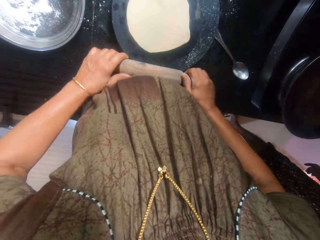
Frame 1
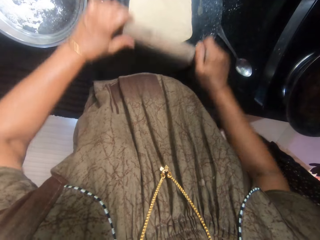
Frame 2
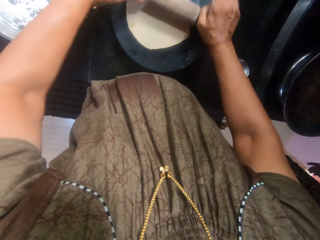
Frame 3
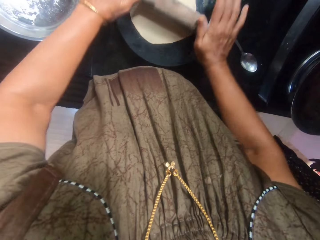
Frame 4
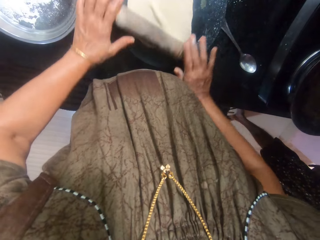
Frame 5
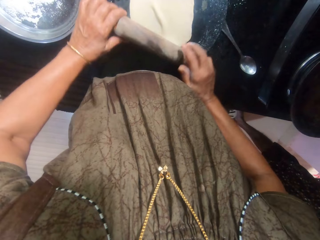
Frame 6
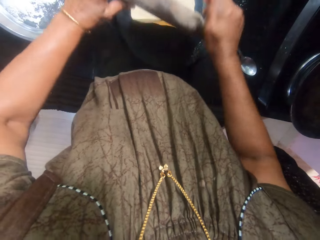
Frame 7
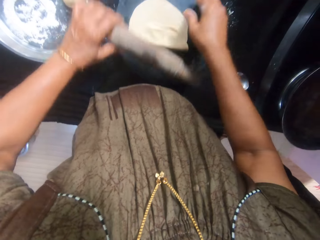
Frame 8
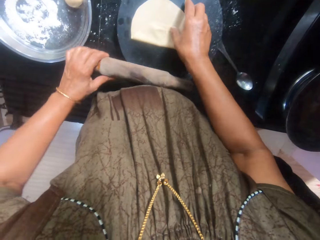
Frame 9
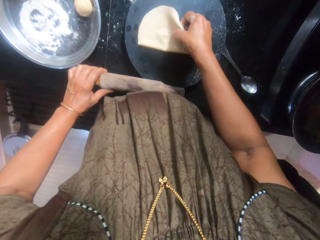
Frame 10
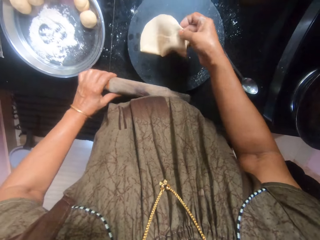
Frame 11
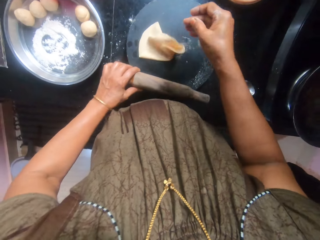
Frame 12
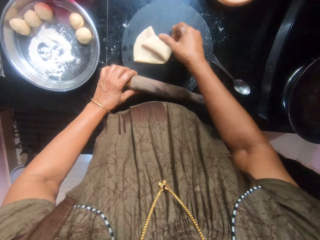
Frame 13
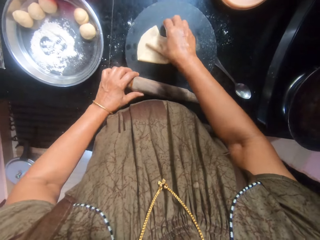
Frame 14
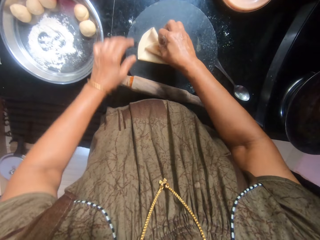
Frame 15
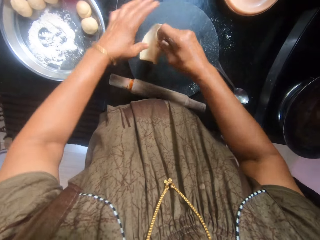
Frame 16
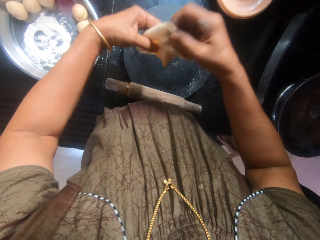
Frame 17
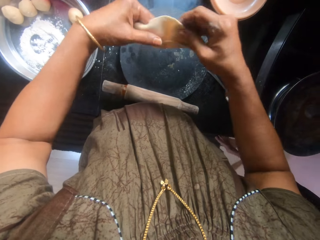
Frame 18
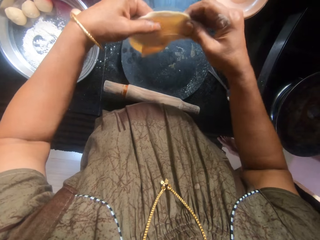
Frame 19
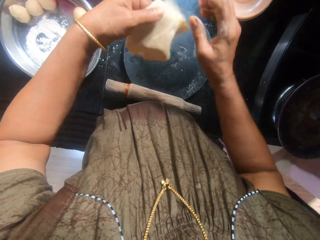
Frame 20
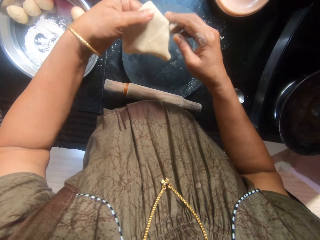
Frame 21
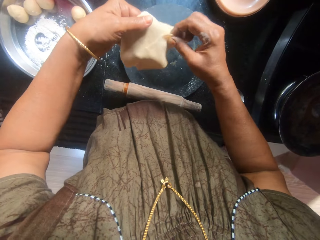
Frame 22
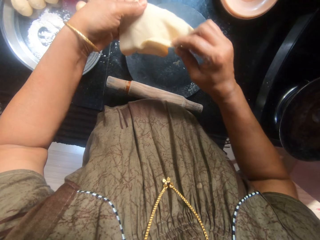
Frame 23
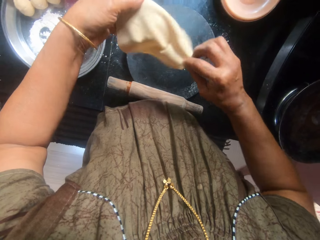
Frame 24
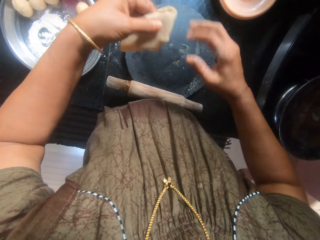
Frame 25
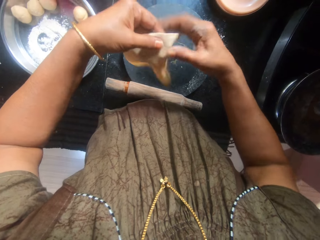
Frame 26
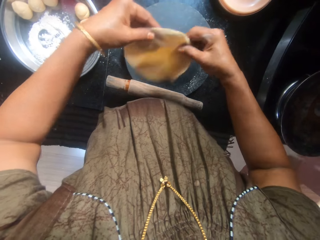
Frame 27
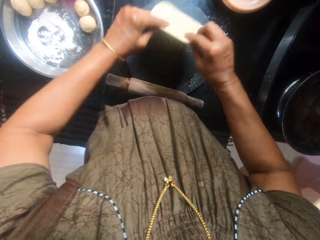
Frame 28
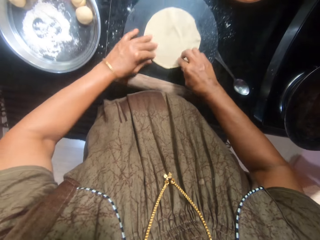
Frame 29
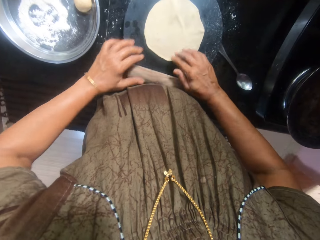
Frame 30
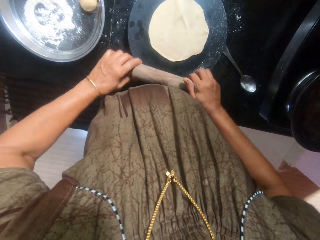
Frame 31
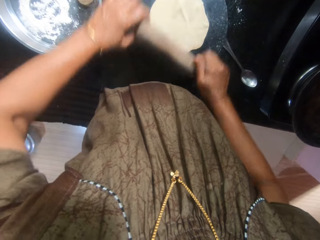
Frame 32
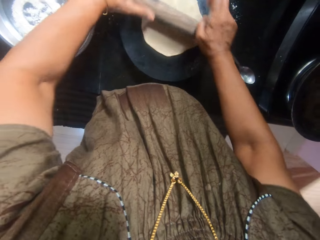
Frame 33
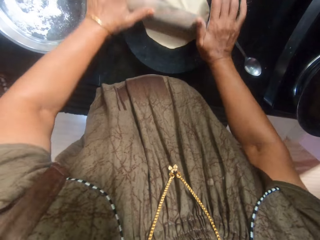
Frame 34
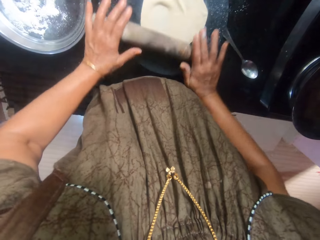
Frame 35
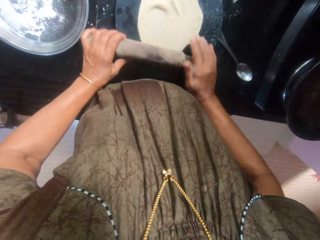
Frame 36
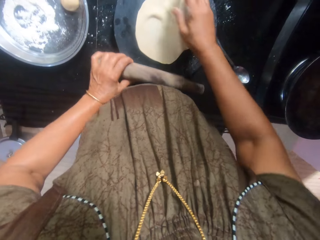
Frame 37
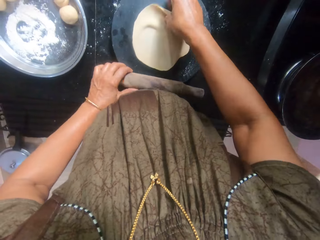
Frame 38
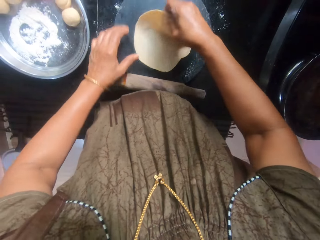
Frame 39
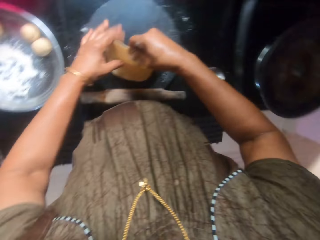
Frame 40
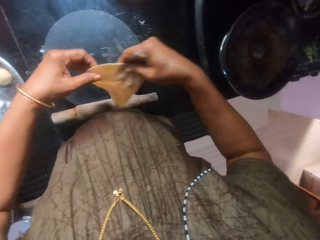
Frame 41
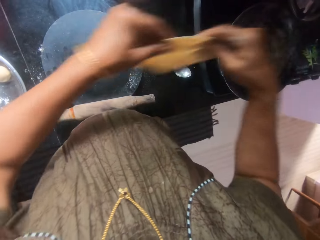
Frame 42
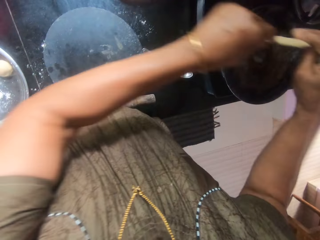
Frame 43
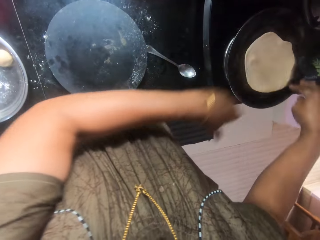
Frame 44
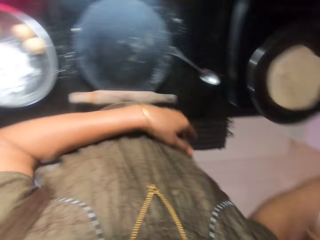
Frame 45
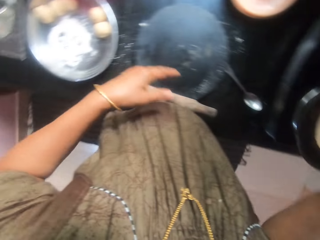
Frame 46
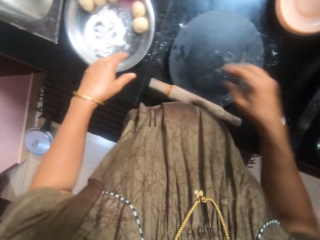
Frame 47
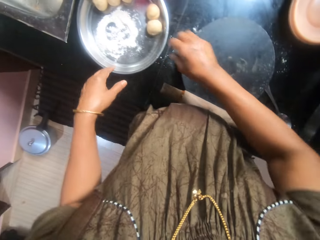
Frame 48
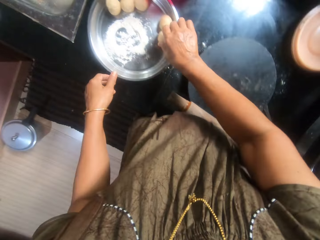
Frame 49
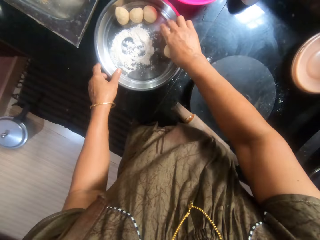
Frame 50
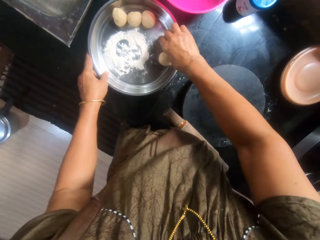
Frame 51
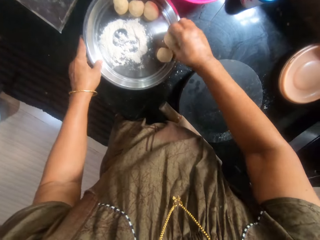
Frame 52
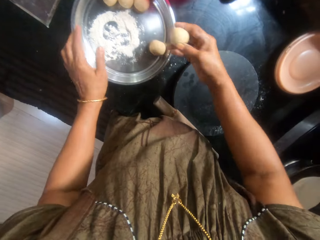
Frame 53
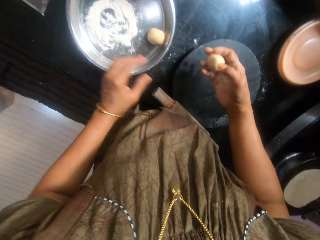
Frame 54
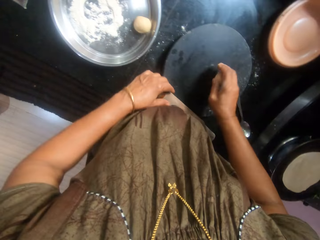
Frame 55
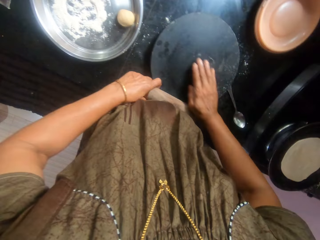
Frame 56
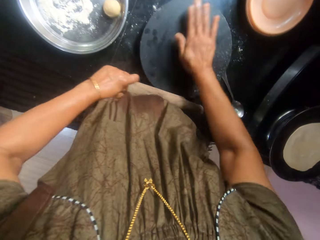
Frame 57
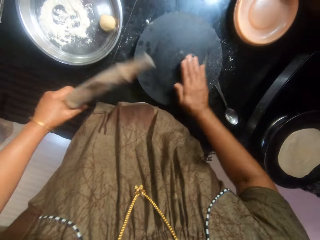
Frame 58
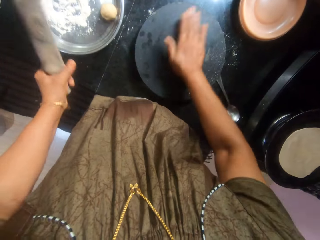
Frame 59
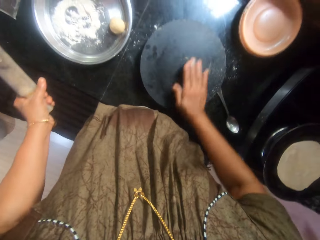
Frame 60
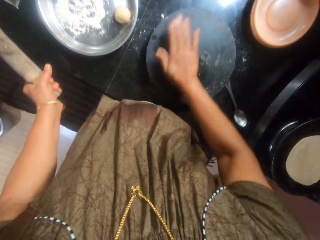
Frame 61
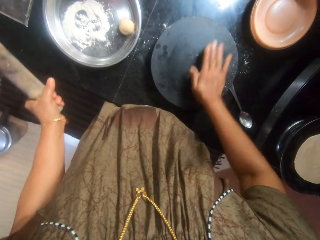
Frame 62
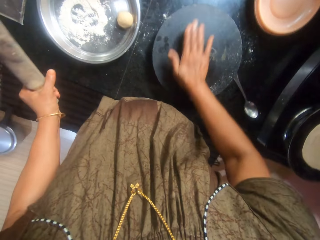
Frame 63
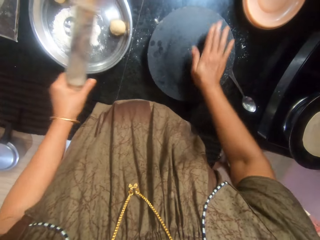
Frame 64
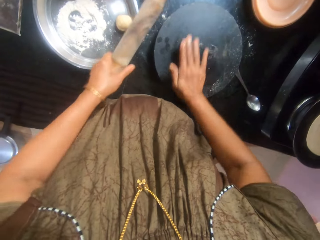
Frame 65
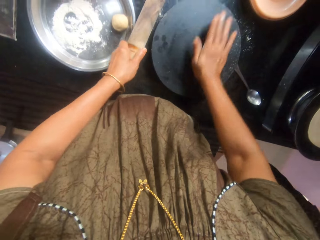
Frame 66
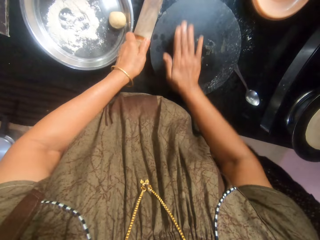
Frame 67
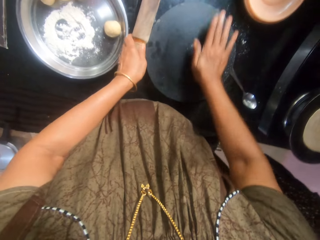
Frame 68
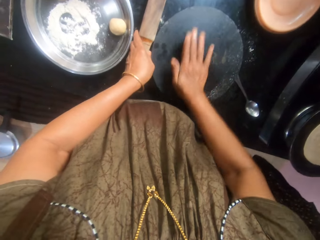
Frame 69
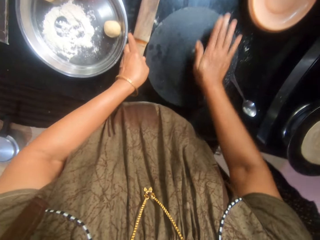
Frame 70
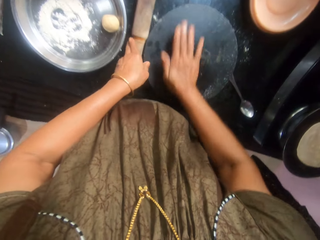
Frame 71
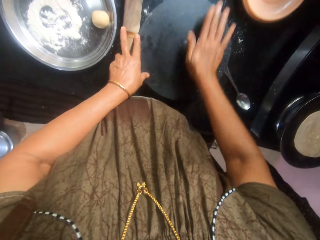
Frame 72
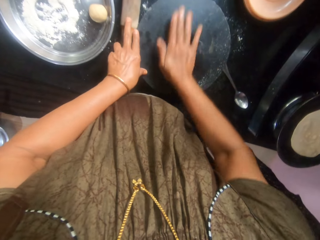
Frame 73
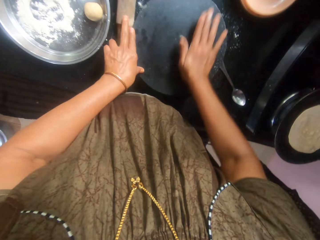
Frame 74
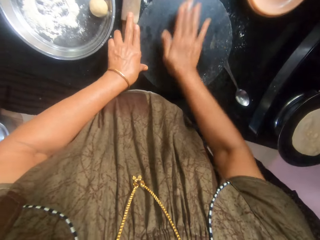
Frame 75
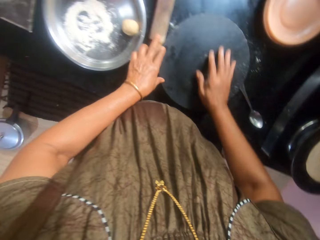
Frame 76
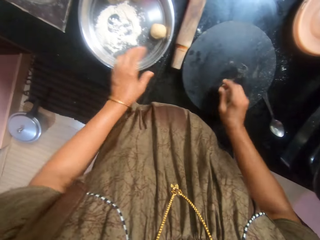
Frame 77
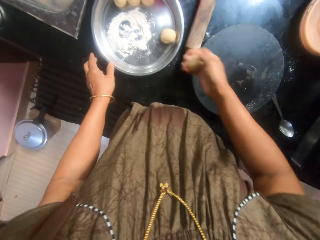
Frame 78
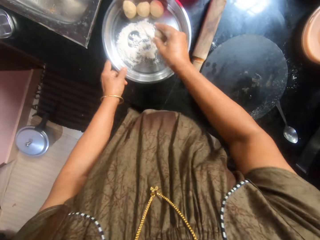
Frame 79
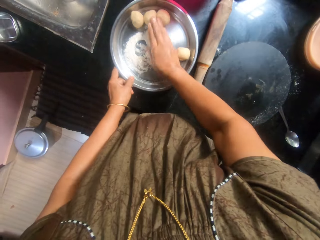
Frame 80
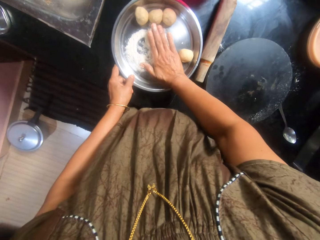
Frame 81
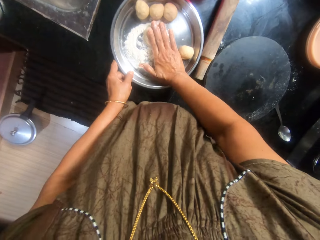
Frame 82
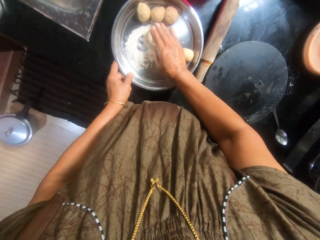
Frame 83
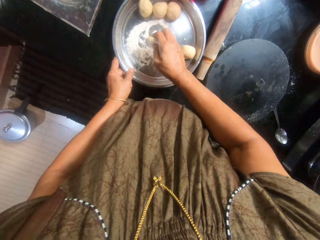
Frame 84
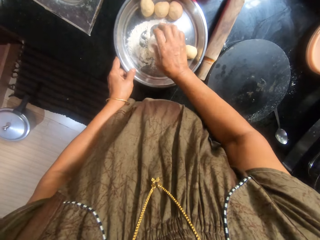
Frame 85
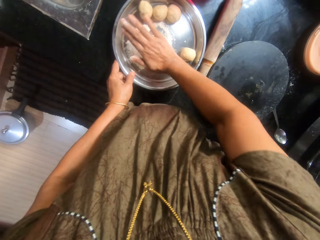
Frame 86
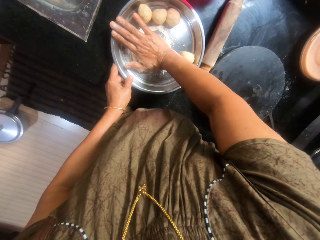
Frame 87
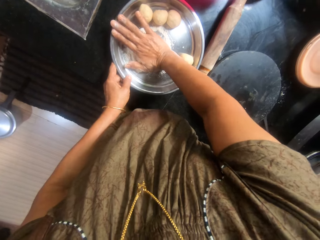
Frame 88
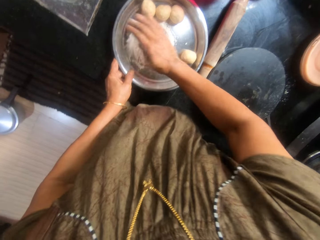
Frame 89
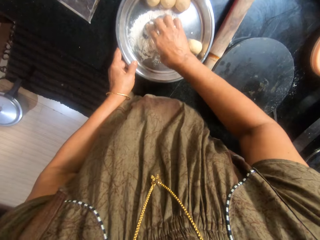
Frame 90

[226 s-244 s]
The camera wearer picks the rolling pin from the countertop. They flatten the dough with the rolling pin. They drop the rolling pin on the countertop. They pick the flat dough from the pastry board. They straighten the flat dough. They drop the flat dough on the pastry board. They pick the rolling pin from the countertop. They flatten the dough with the rolling pin. They pick the flat dough from the pastry board. They place the dough inside the pan on the cooker. They pick another dough from the tray. They pick the rolling pin from the countertop. They rub the dough on the pastry board. They roll the dough on the pastry with the palm. They roll it again. They drop the rolling pin on the countertop. They pick the dough from the pastry board. They mix the dough with flour inside the tray. They turn the dough in the flour in the tray.

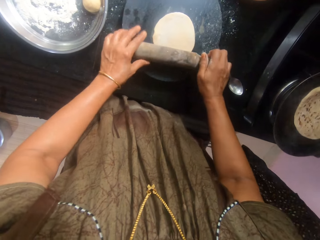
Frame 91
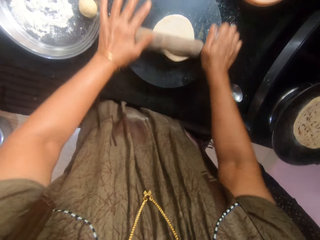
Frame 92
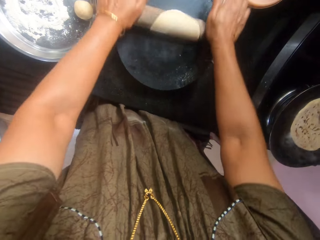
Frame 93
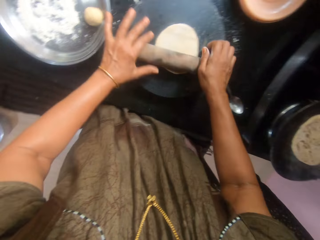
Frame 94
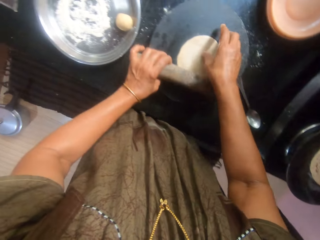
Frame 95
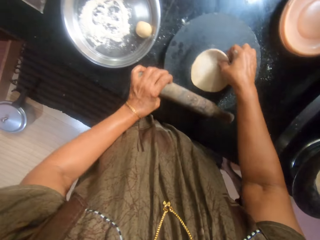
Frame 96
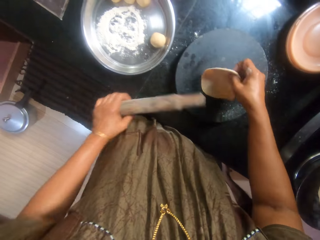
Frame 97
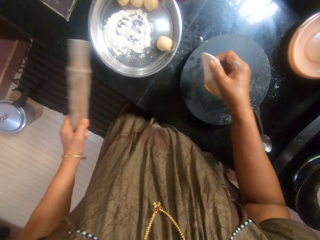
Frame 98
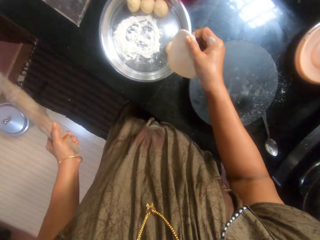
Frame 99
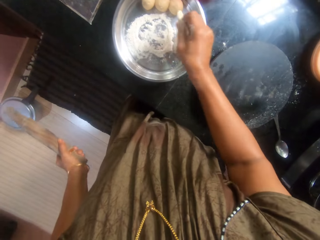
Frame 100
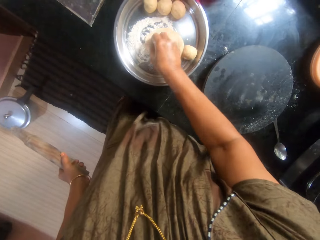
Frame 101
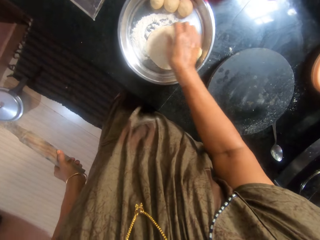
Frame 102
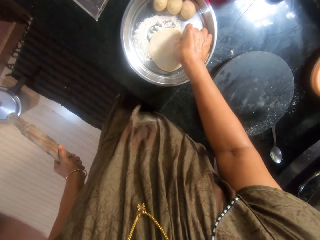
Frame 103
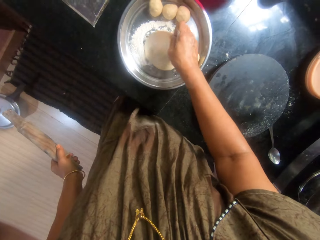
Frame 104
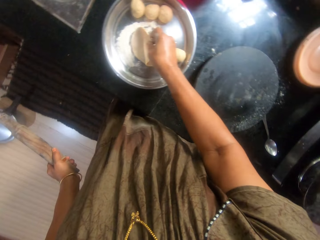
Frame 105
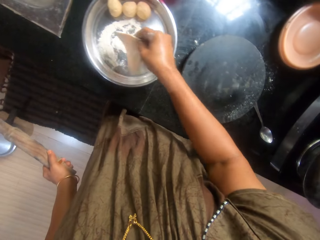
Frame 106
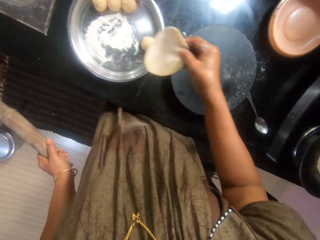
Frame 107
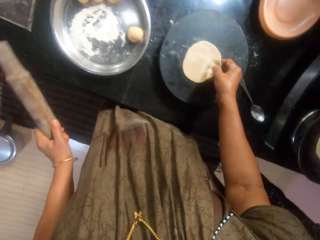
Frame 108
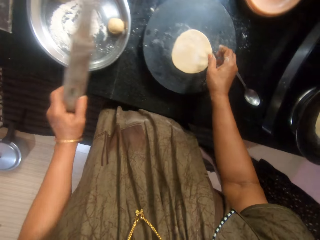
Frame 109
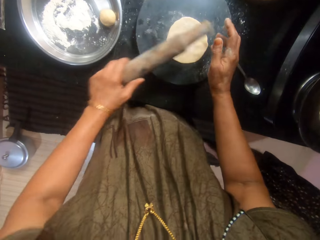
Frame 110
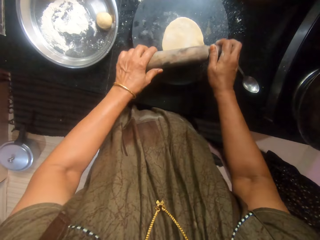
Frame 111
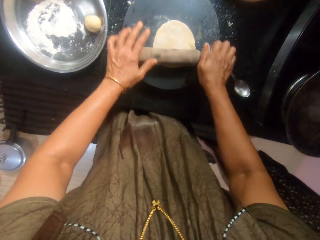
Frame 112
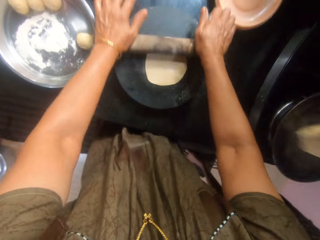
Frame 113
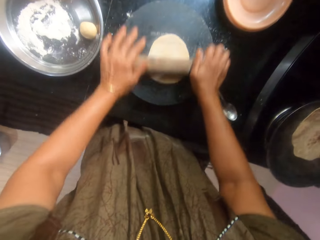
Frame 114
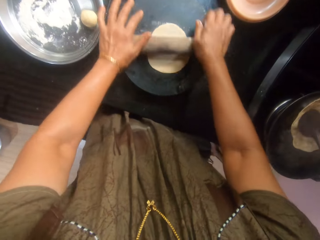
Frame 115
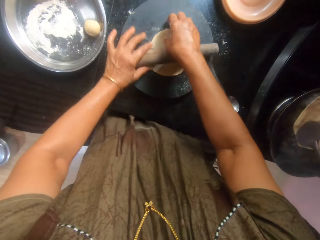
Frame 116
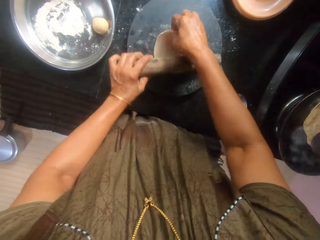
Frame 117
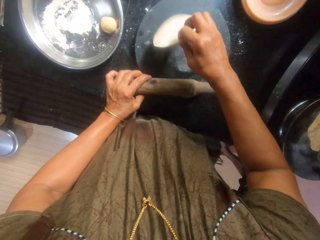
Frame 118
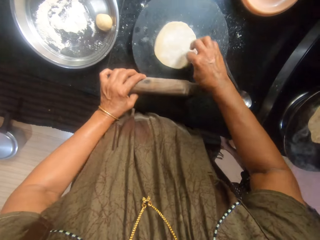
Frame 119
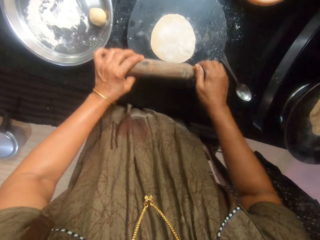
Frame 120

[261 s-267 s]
The camera wearer flattens the dough with the rolling pin. They pick the dough from the pastry board. They mix the dough with flour inside the tray. They put the dough in the flour in the tray. They place the dough on the pastry board. They flatten the dough with the rolling pin. A woman flips the dough with the spoon. The camera wearer prepares the dough on the pastry with the rolling pin. They turn the dough upside down.
